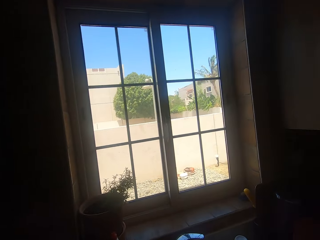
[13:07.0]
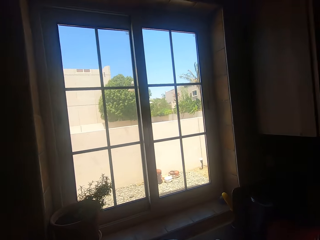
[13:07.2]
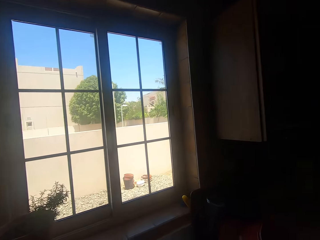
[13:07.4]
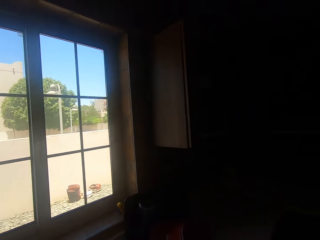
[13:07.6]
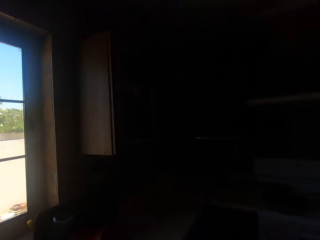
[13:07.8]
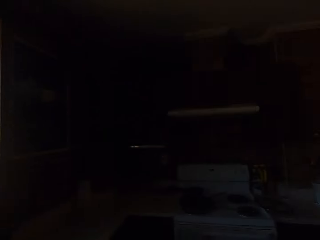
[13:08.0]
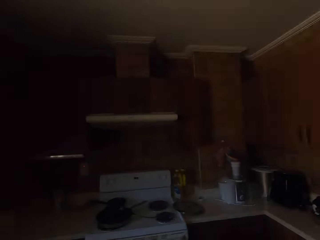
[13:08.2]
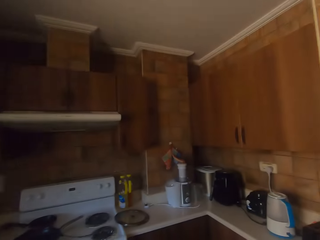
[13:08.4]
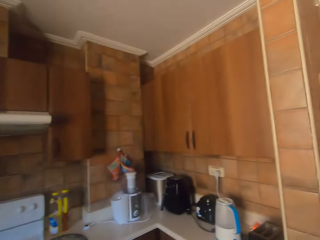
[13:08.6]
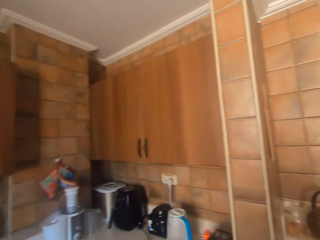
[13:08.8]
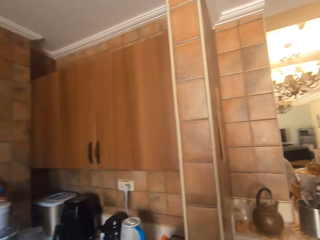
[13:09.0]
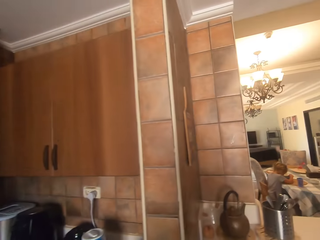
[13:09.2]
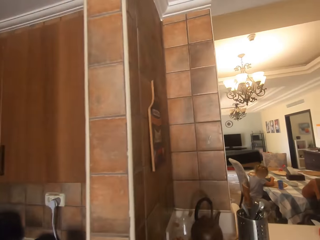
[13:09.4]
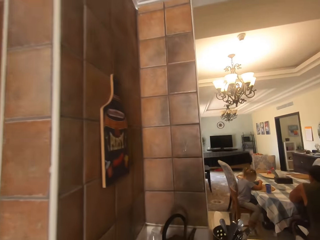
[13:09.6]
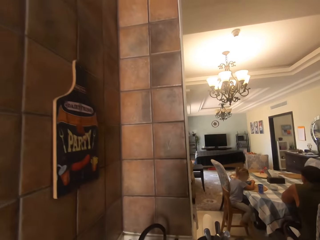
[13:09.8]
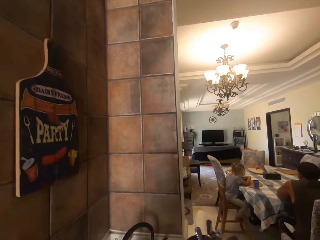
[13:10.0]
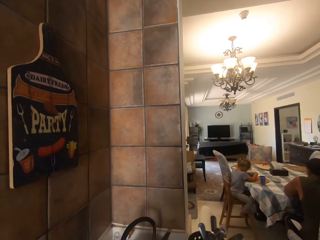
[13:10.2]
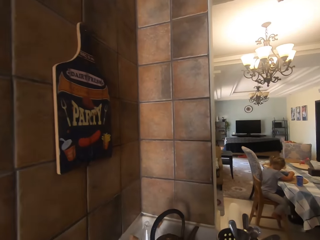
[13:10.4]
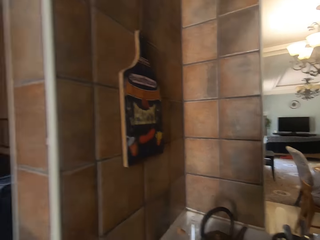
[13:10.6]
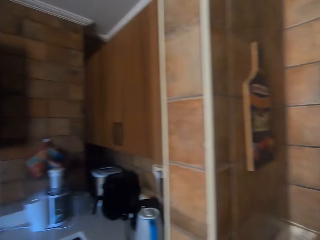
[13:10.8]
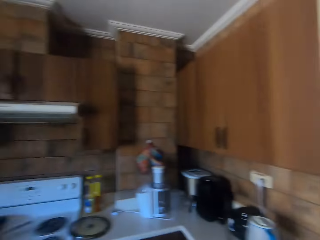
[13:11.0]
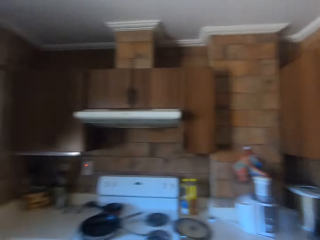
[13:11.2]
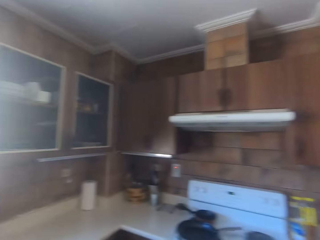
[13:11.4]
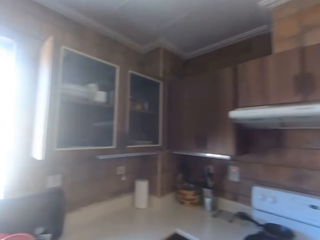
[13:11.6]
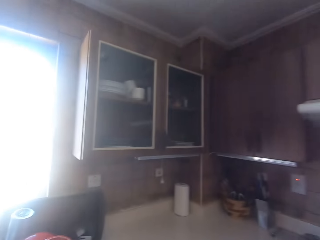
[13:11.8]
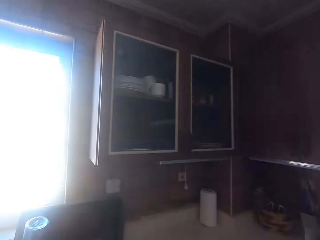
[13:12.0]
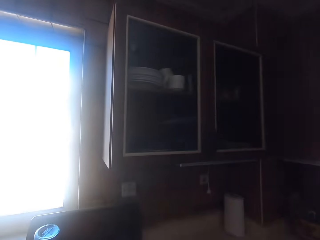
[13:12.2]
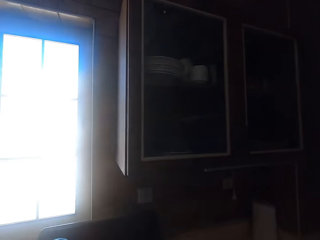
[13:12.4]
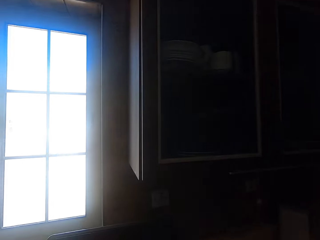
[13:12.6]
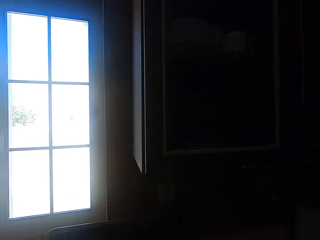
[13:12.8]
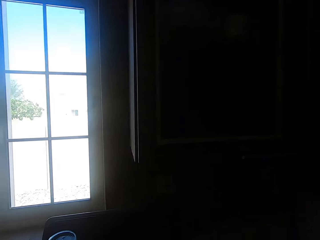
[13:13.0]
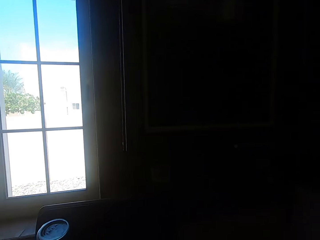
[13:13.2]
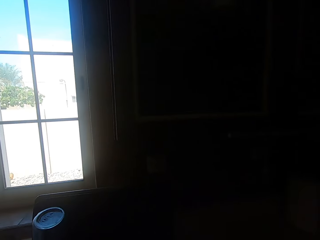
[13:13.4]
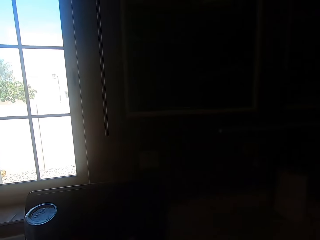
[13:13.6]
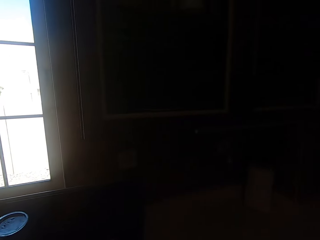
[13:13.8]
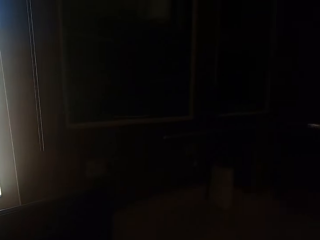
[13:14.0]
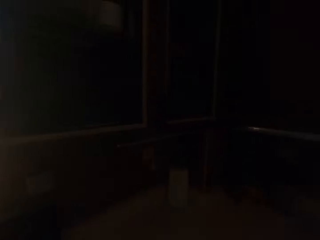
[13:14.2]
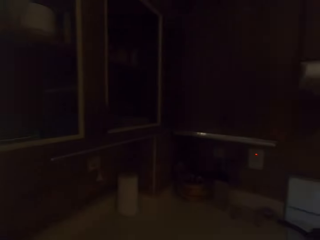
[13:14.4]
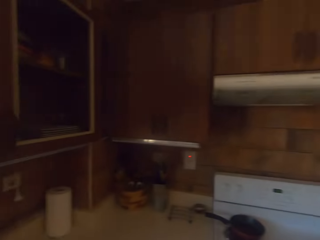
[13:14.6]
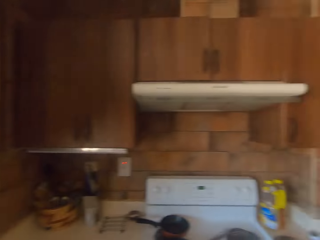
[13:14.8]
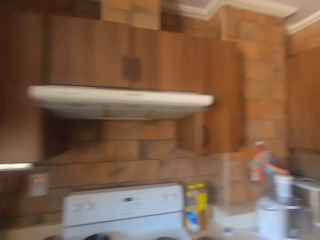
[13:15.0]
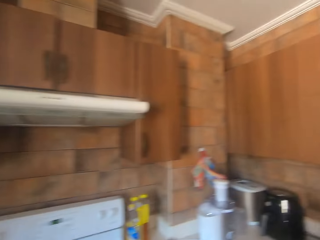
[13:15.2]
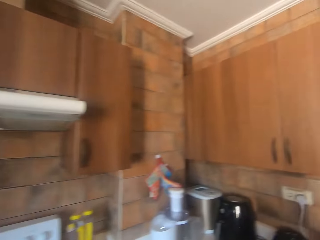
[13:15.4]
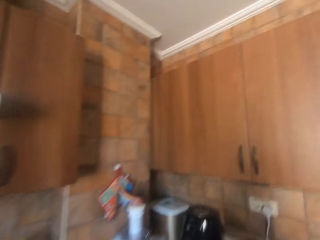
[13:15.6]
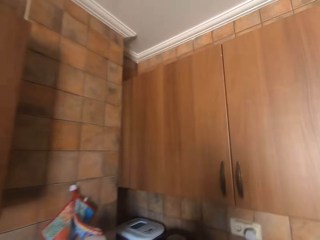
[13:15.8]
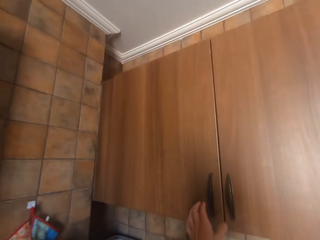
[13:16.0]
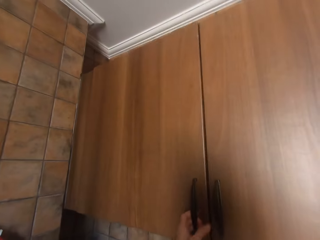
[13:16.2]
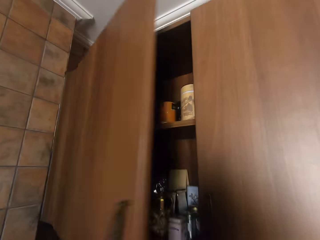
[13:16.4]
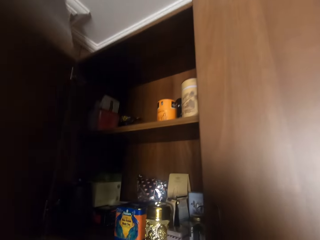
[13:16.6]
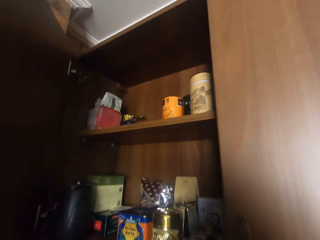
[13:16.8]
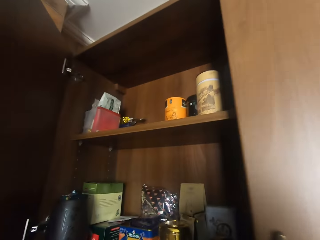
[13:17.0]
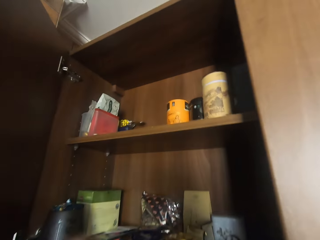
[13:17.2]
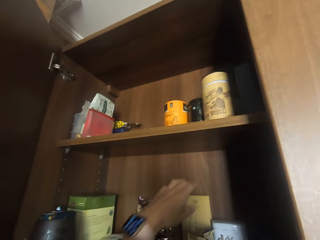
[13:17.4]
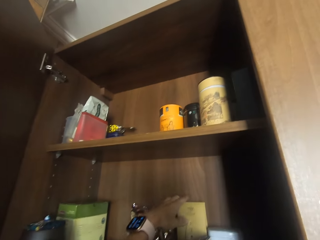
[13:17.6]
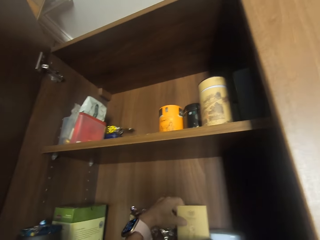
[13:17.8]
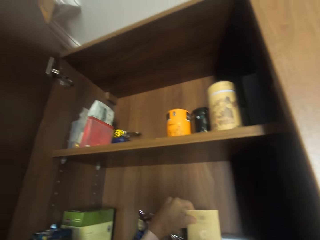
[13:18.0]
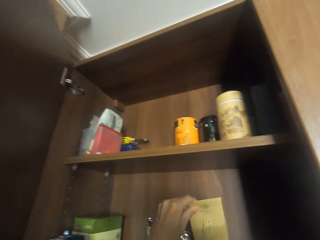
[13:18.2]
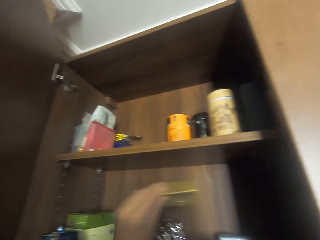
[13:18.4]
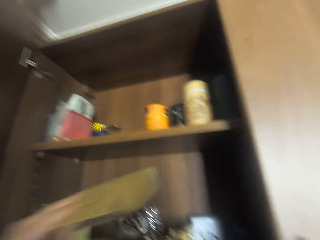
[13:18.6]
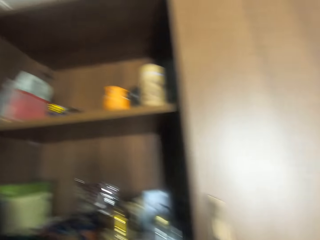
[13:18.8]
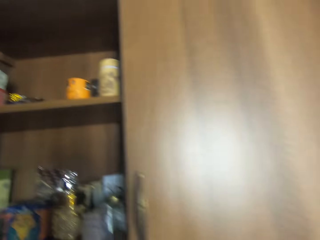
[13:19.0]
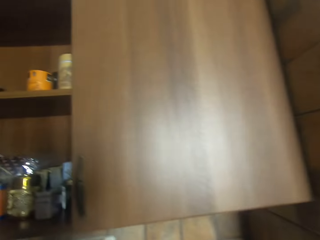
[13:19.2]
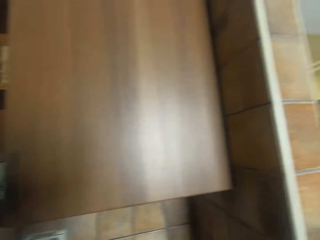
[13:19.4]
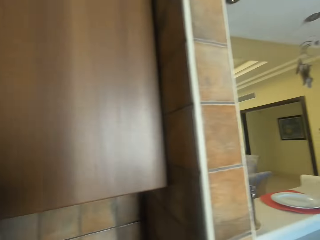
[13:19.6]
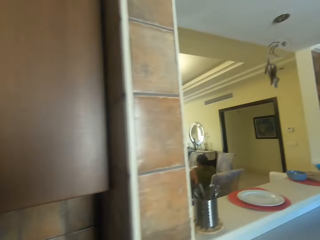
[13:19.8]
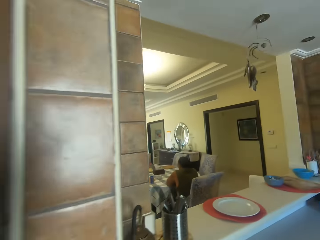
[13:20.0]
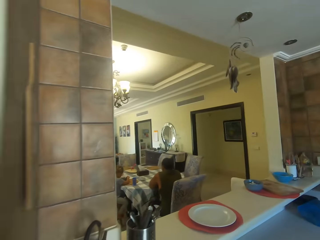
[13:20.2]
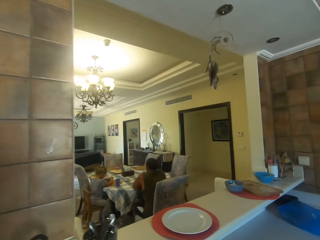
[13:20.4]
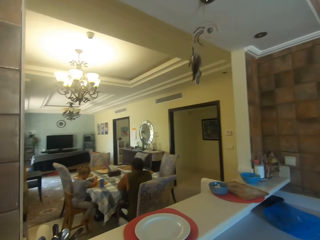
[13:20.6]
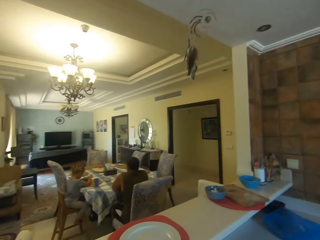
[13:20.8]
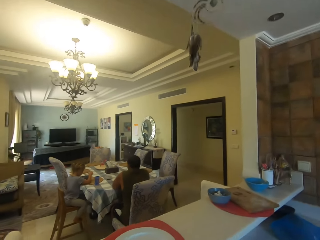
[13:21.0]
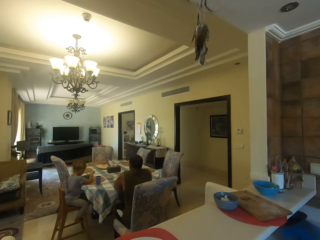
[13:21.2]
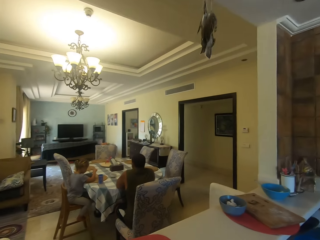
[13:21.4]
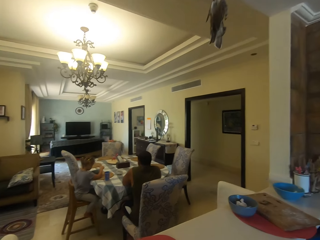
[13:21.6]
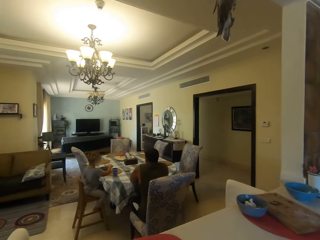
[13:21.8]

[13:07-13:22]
The camera wearer turns around. A girl holds a bowl. A man sits on the dining chair. The camera wearer looks around, turns around, and walks in the kitchen. They look around, turn around, and open a cabinet. They pick up a packet in the cabinet. They turn around and walk in the kitchen. The man sits on the dining chair. The girl holds a spoon in the bowl.

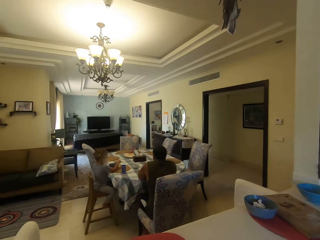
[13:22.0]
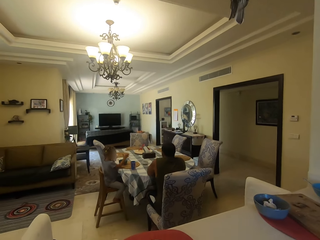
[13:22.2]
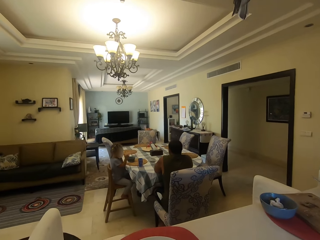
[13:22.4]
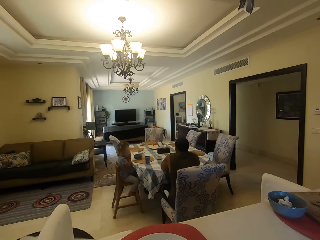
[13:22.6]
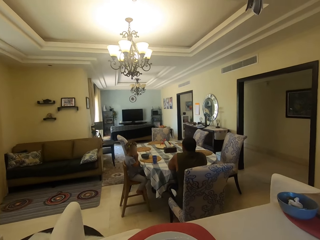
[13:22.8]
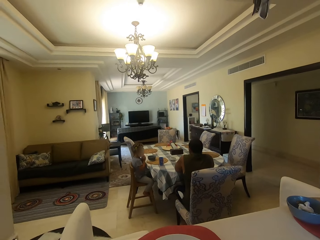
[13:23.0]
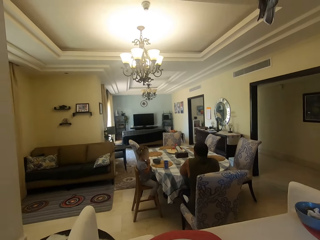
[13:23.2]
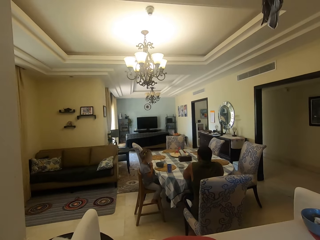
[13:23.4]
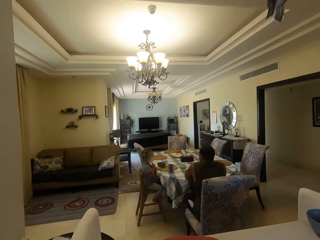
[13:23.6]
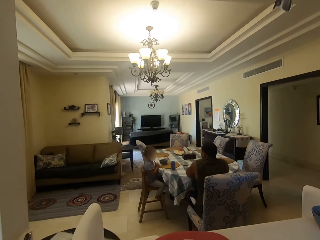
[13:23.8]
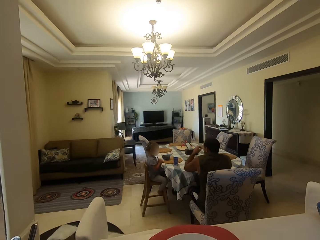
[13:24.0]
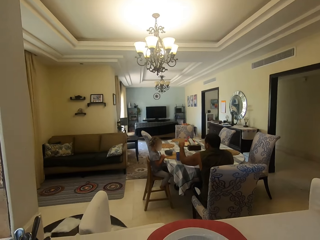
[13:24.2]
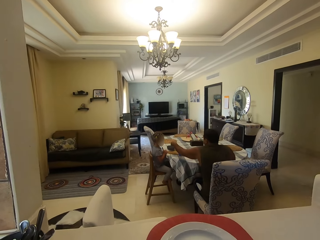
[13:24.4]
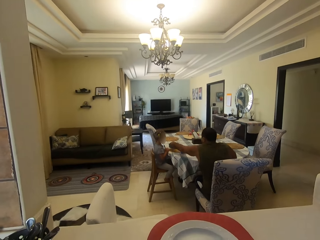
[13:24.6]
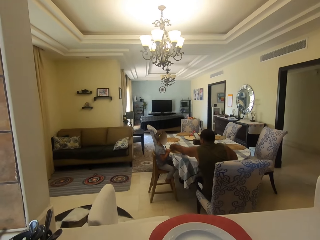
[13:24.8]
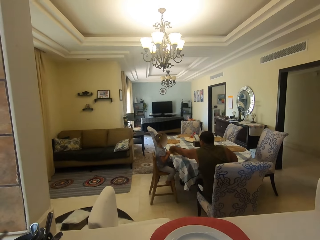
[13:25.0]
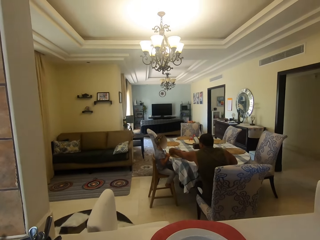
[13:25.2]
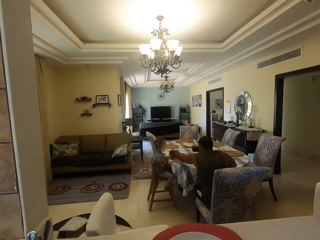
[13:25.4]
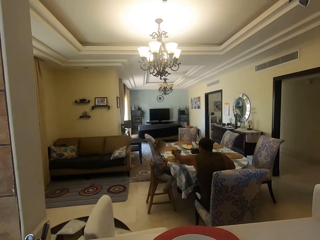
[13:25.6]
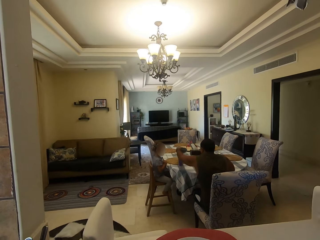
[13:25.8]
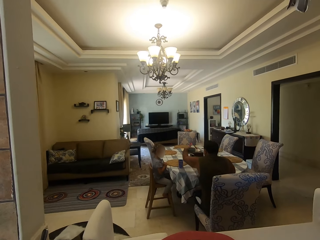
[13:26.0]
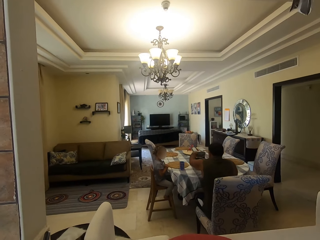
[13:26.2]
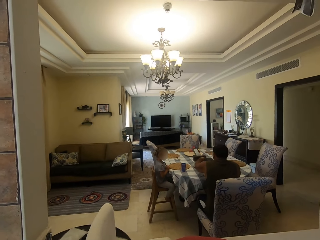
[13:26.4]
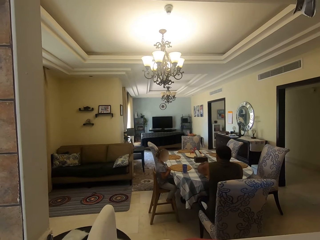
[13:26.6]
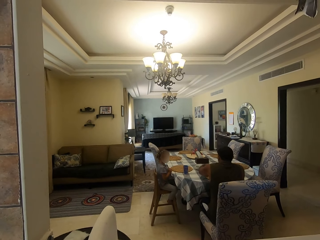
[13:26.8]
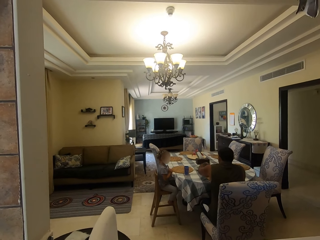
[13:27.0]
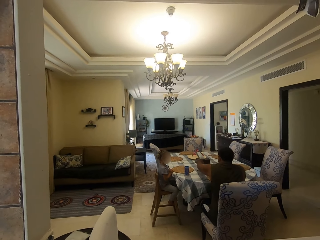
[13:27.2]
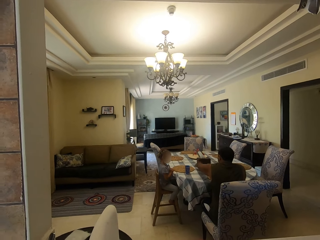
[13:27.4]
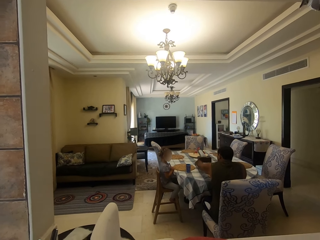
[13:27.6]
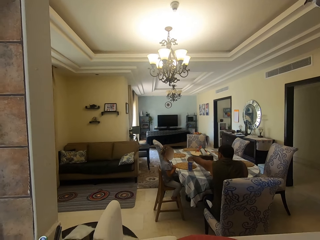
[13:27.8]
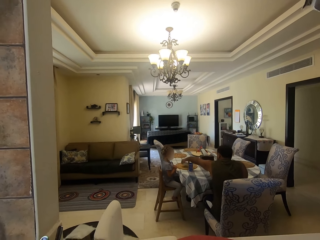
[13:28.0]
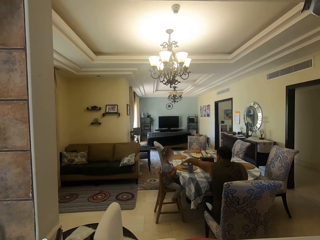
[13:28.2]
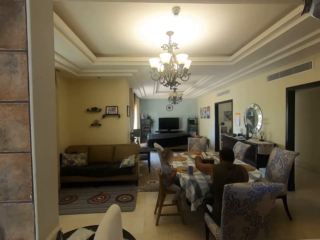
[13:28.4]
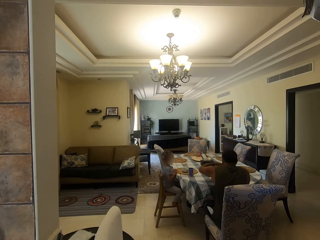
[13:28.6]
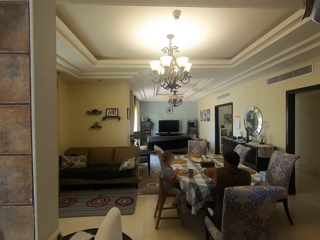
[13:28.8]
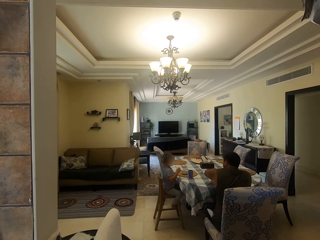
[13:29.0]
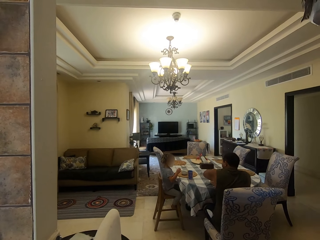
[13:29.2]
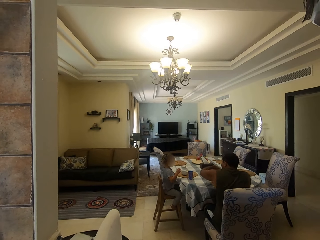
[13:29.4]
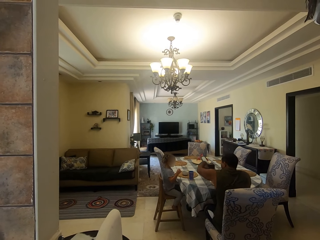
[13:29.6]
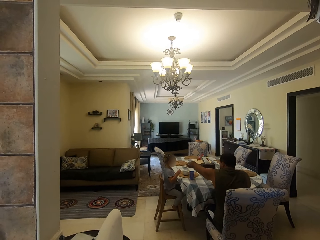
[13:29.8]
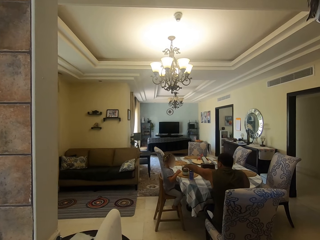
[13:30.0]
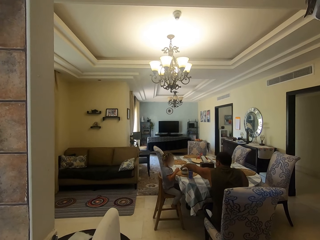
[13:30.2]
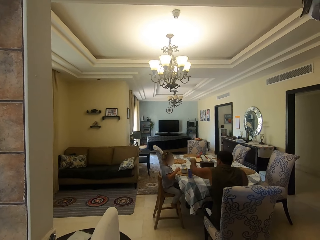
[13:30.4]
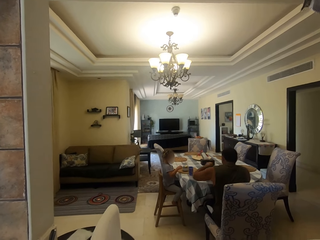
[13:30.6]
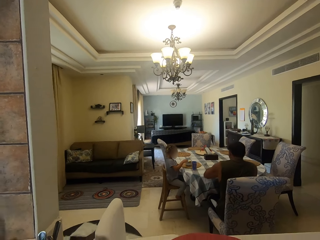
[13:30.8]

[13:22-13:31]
The camera wearer looks around. A girl moves backwards. A man stretches his hand and picks up a bowl on the table. The camera wearer does something. The girl looks around. The man puts the bowl on the table. The man picks up the bowl on the table. The camera wearer looks around. The man puts the bowl on the table. The man picks up the bowl on the table. The girl moves her hand. The camera wearer does something. The man puts the bowl on the table.
